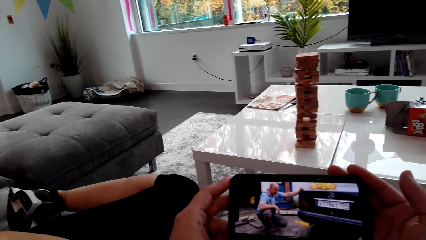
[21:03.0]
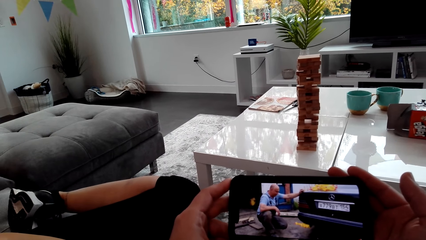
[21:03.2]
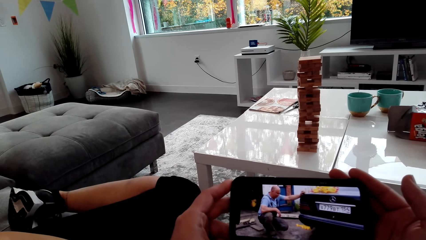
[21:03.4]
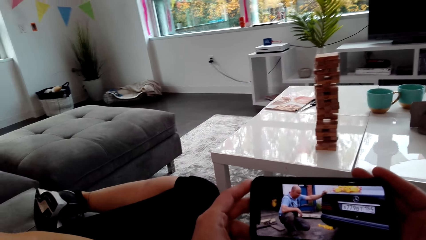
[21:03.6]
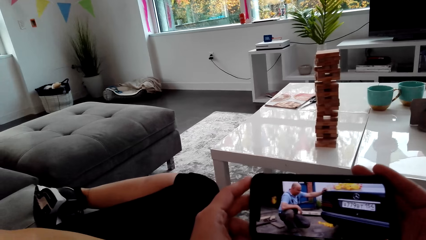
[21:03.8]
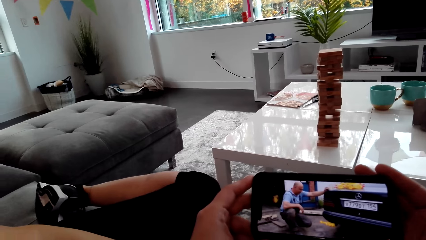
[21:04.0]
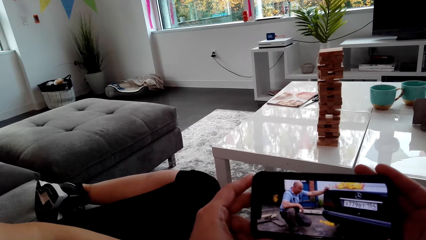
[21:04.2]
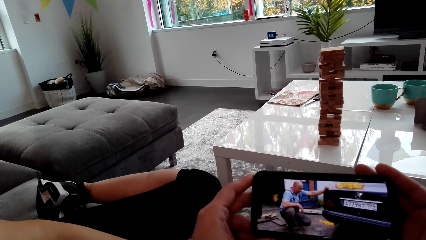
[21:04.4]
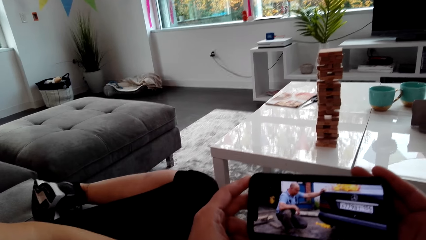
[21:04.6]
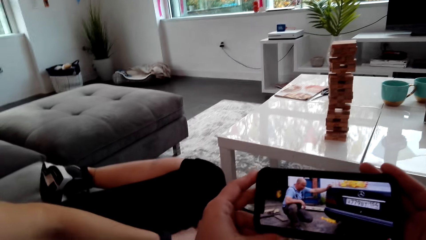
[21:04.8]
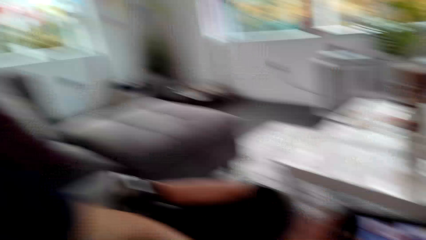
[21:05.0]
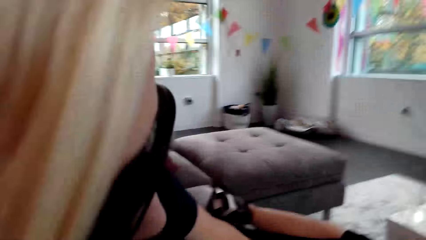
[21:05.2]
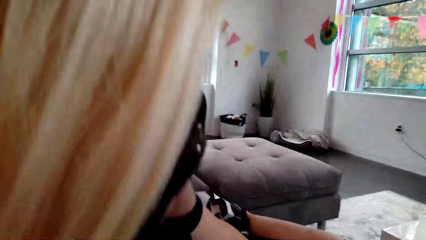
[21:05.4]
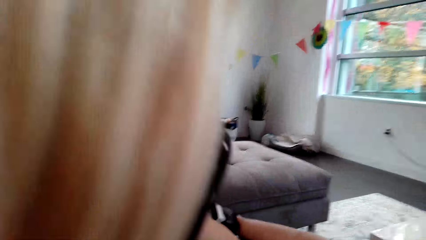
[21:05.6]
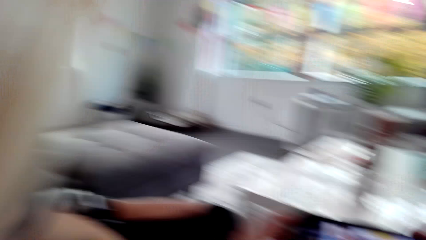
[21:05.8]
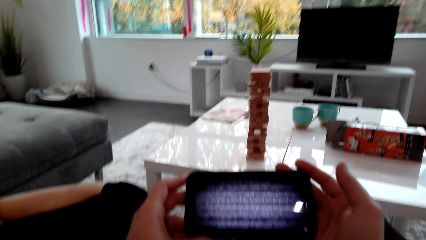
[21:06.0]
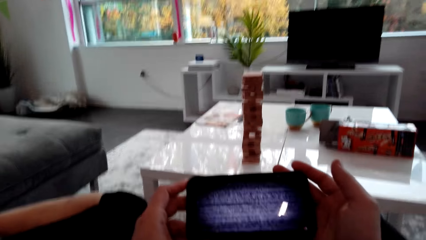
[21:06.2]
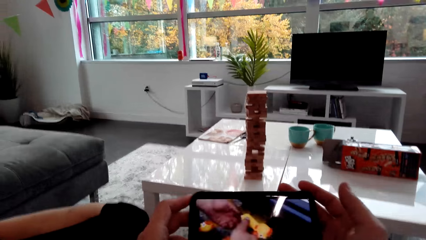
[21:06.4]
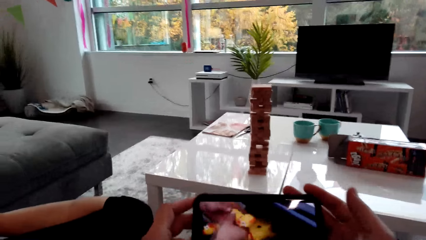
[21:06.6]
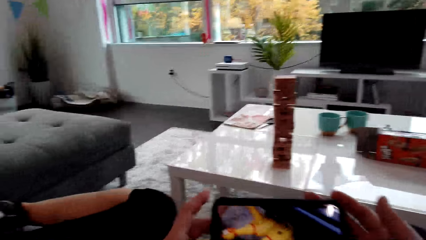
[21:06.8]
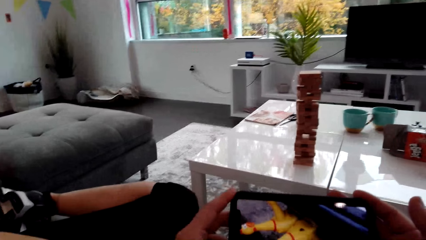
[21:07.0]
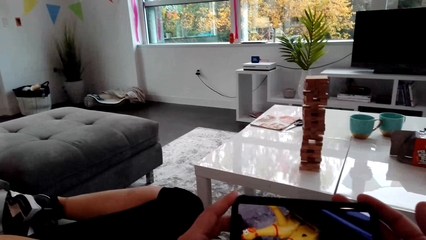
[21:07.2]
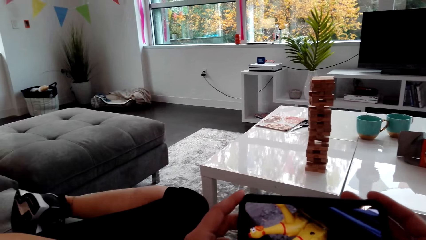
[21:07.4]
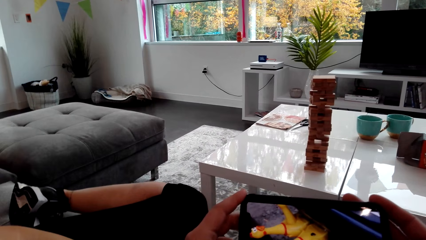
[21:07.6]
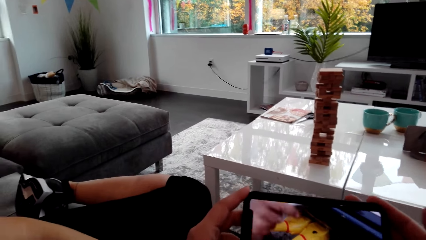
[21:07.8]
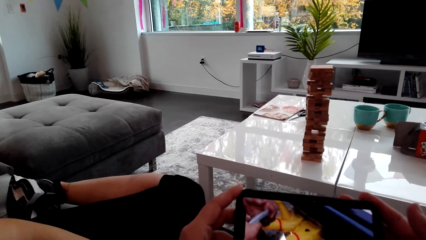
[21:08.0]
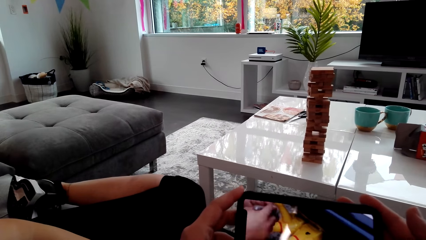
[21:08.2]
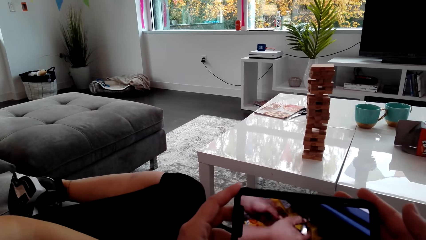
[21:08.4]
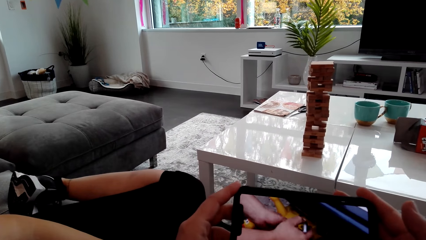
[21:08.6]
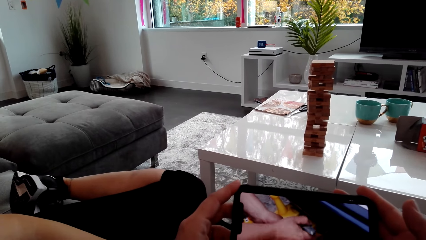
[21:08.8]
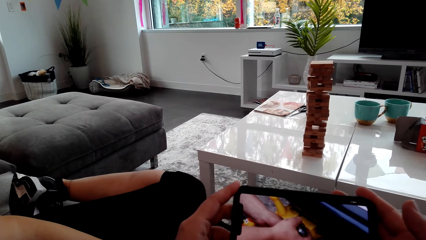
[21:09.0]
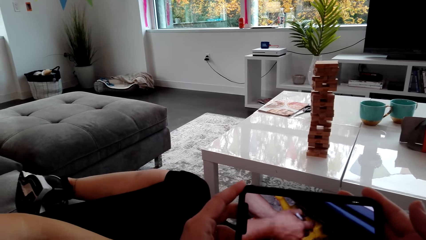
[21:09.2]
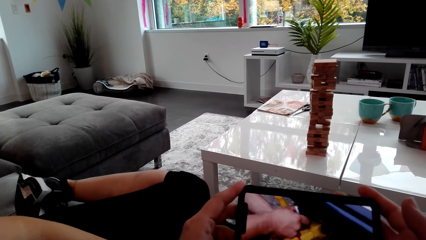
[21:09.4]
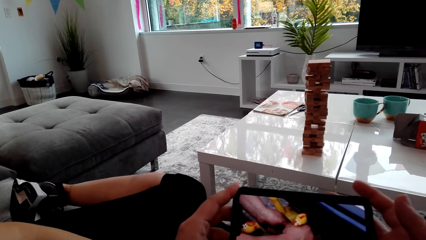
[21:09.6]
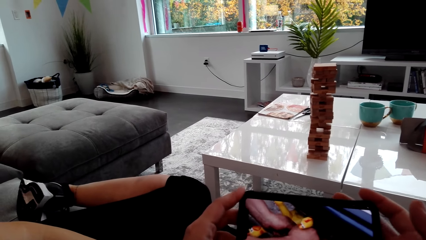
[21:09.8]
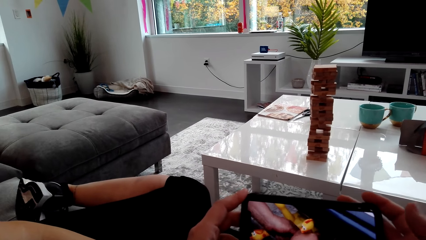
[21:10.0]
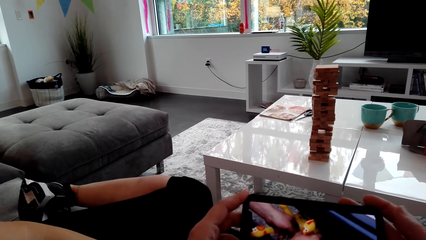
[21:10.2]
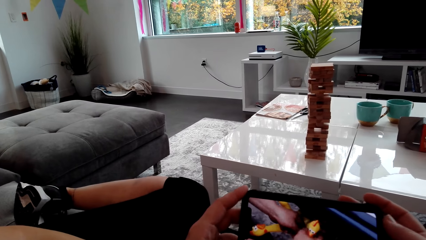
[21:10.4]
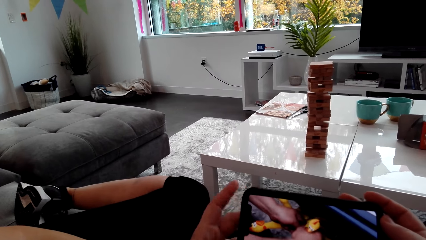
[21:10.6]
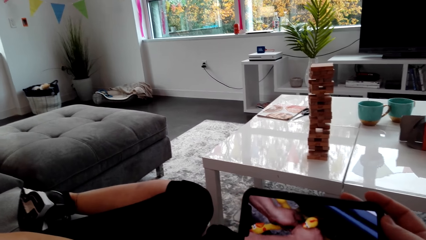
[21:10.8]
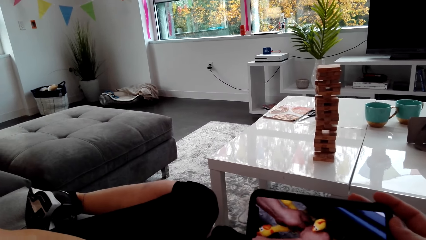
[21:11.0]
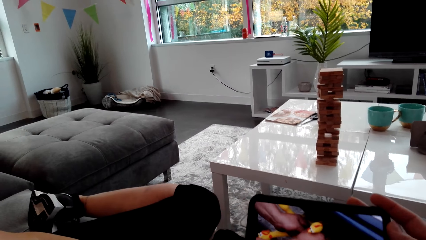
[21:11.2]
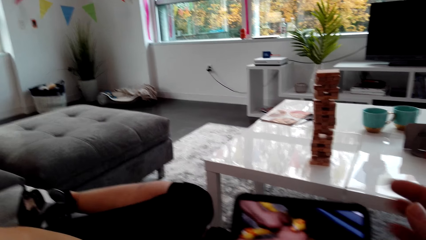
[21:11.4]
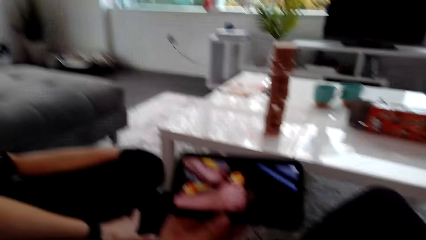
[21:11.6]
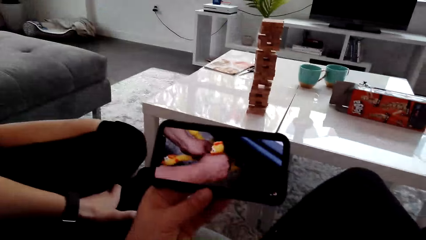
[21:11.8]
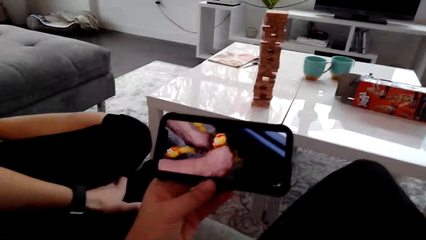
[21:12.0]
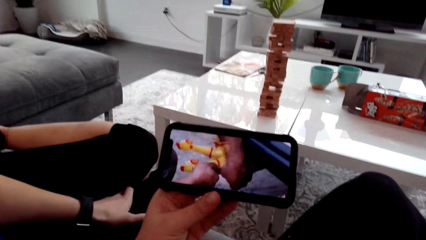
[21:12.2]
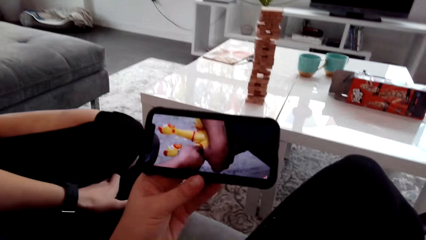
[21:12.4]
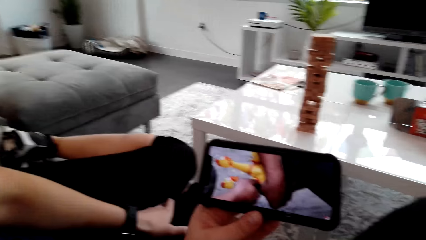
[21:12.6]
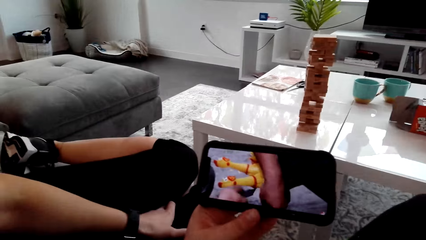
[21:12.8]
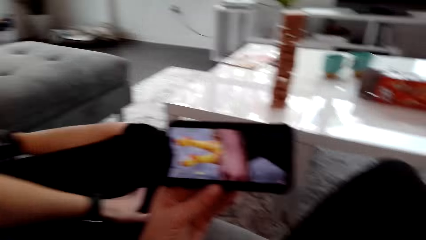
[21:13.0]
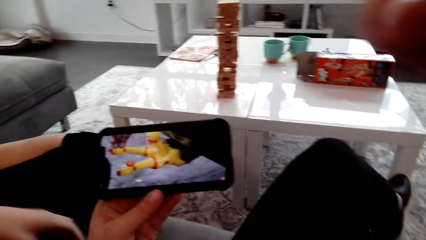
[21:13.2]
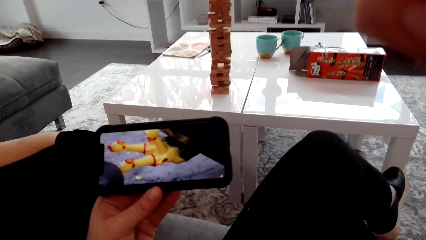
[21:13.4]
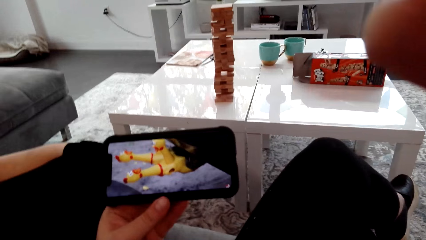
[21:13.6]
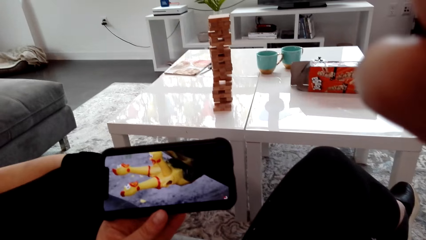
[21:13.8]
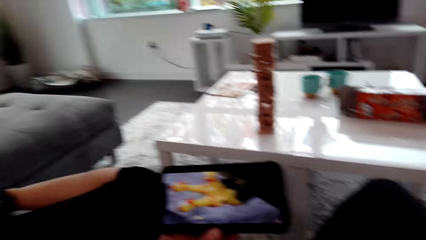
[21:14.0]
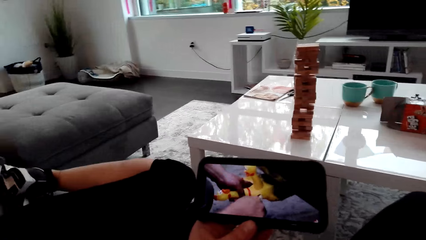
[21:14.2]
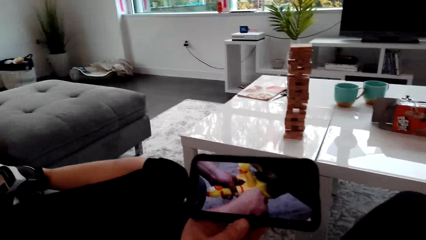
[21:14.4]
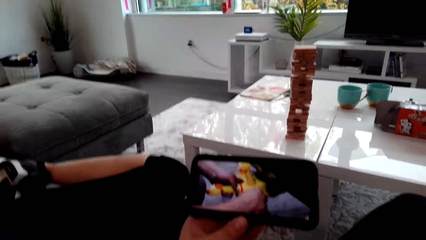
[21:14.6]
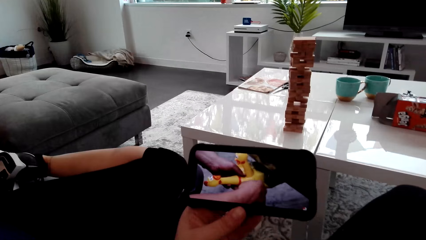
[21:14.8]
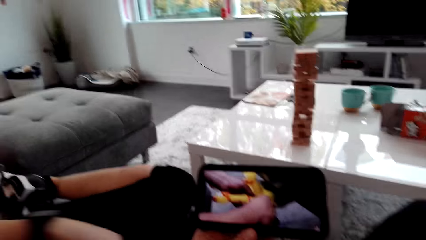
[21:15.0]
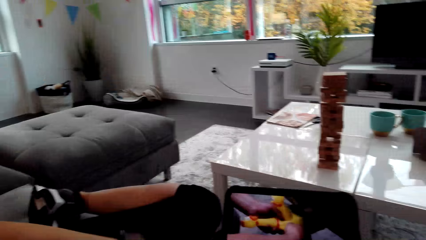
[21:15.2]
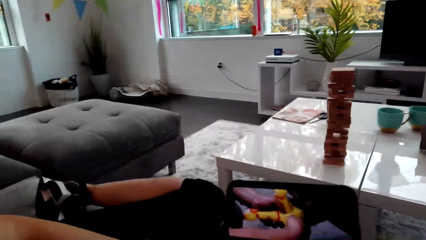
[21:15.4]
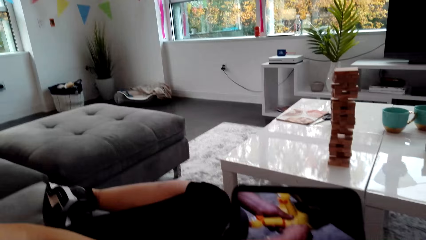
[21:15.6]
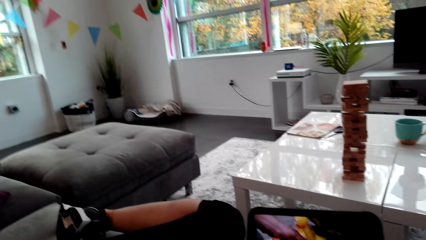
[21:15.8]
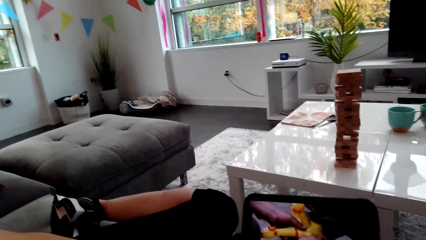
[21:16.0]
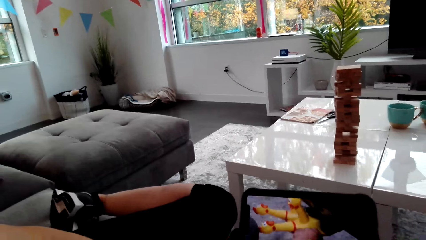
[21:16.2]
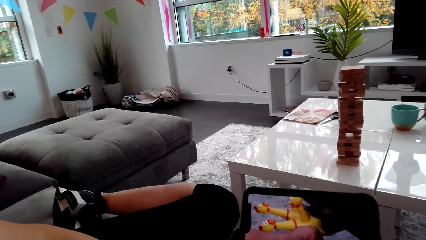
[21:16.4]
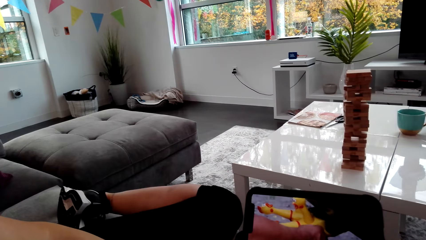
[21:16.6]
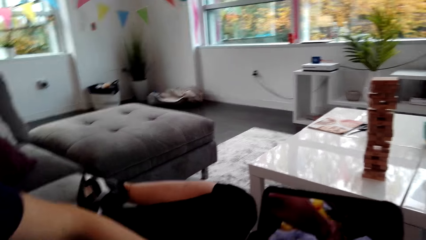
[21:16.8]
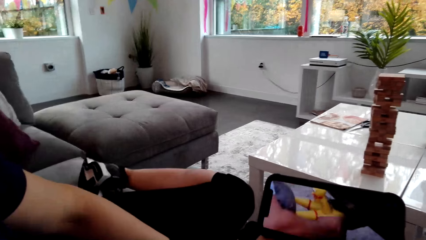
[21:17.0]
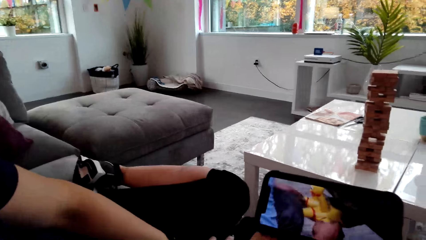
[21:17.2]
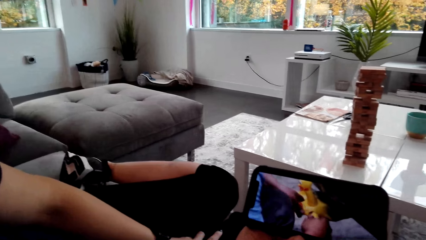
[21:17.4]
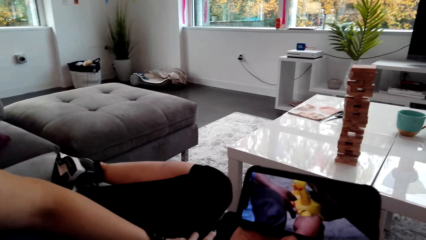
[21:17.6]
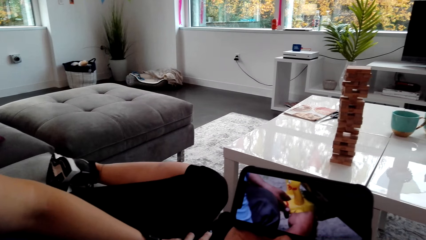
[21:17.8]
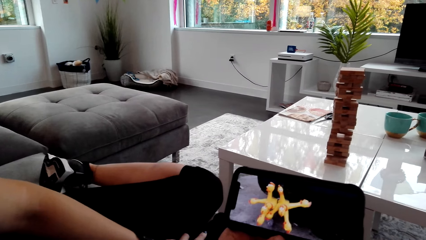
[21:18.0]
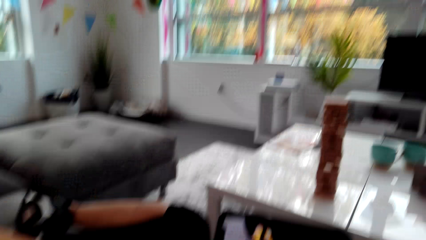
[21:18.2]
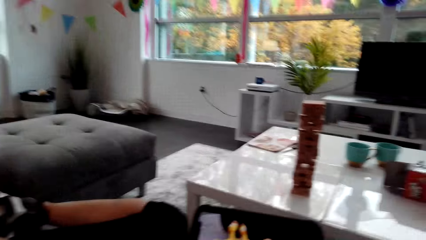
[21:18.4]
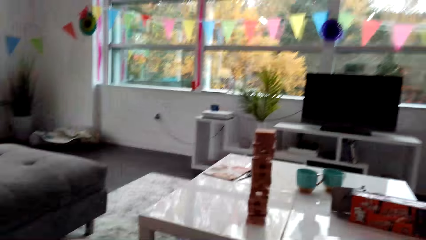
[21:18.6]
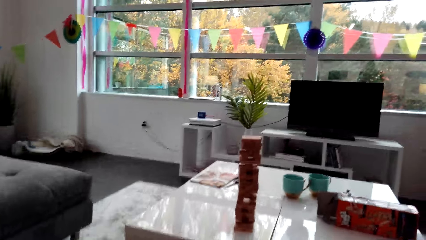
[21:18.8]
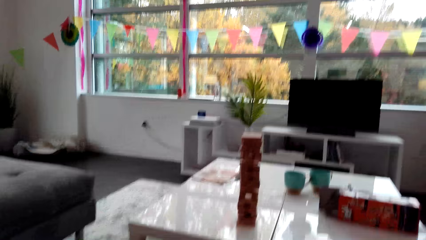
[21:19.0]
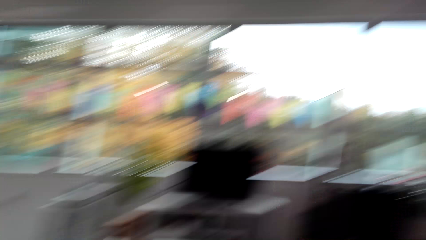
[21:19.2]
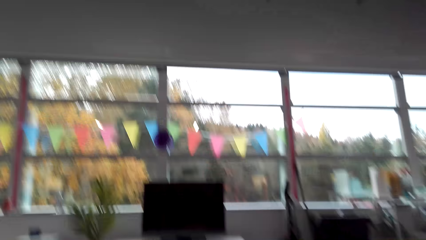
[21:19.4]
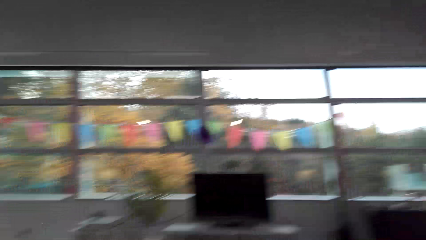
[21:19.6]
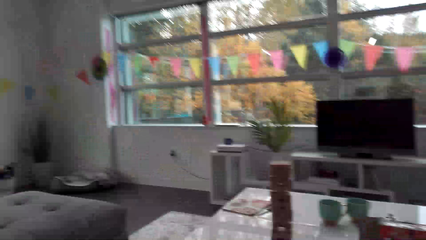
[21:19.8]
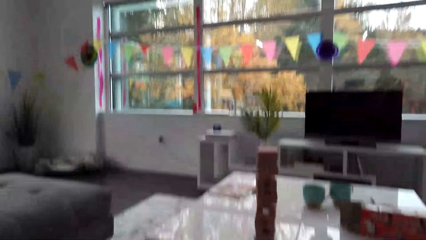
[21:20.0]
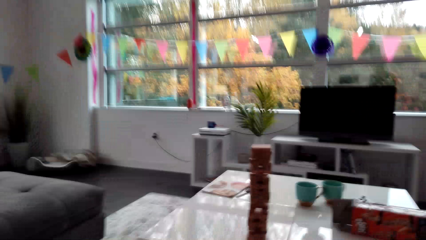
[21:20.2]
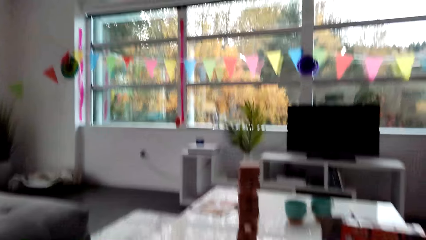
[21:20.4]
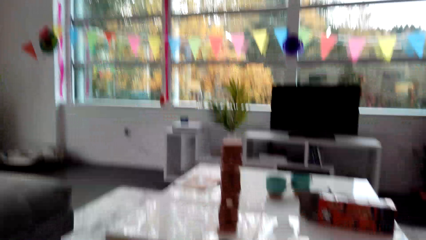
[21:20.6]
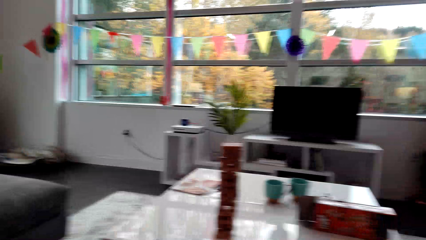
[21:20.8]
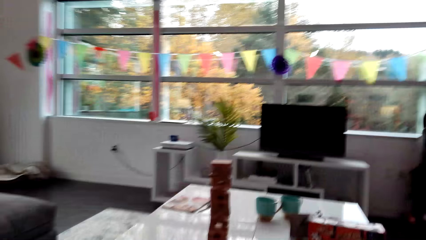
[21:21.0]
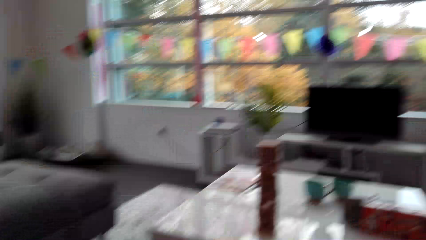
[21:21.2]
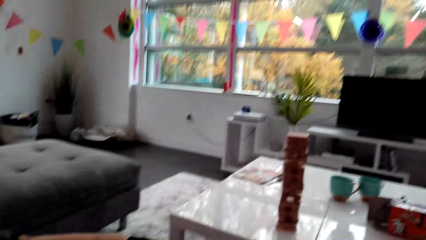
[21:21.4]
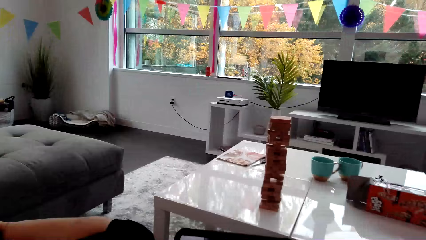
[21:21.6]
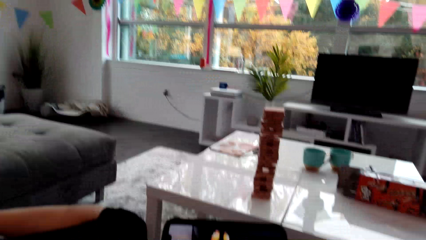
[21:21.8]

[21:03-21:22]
The camera wearer looks at a lady. The lady watches the phone. The camera wearer watches the phone. They look around the house.
